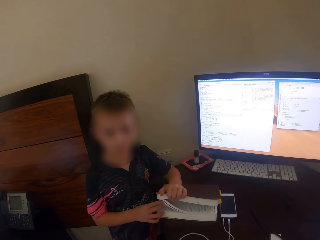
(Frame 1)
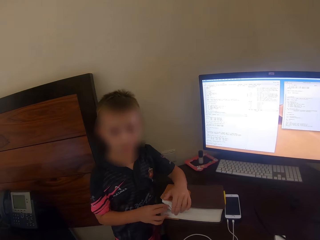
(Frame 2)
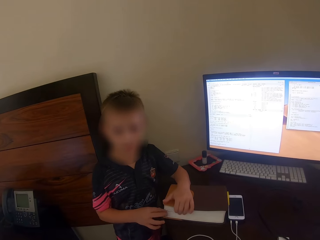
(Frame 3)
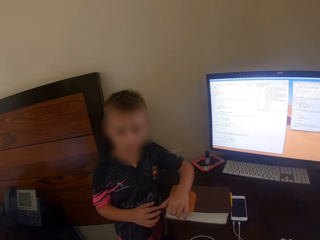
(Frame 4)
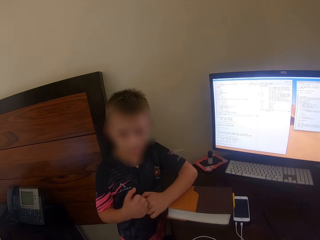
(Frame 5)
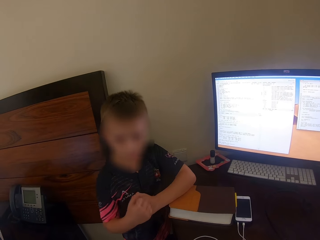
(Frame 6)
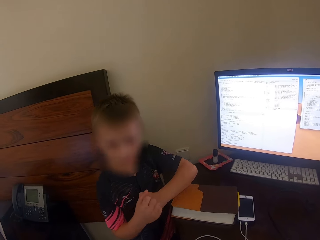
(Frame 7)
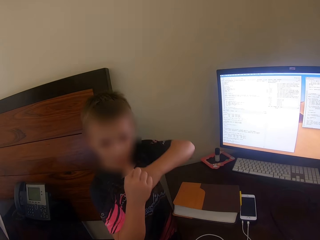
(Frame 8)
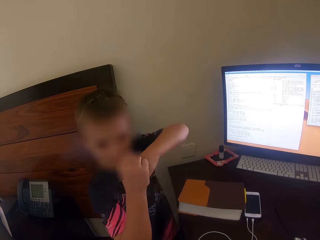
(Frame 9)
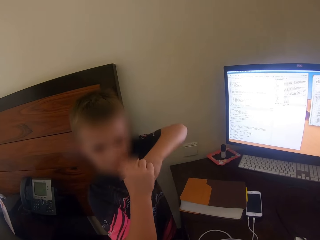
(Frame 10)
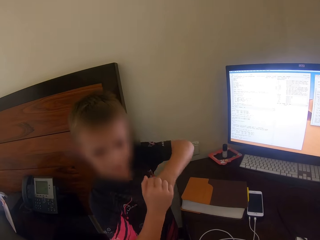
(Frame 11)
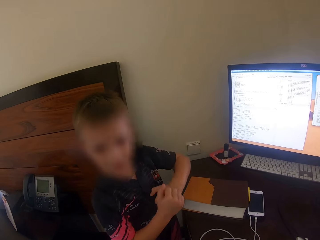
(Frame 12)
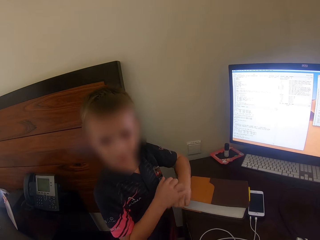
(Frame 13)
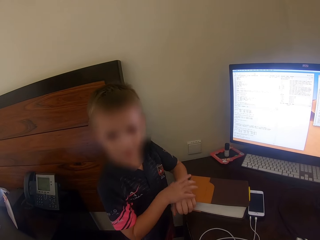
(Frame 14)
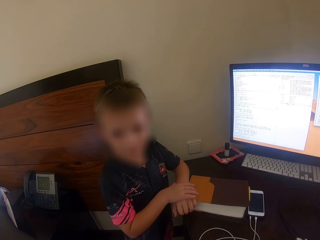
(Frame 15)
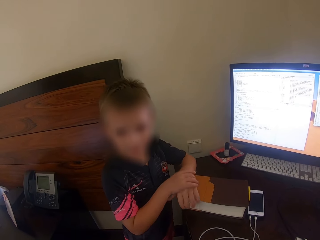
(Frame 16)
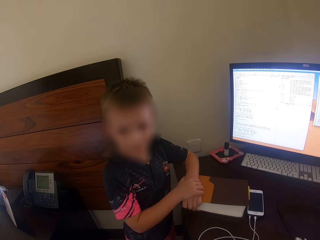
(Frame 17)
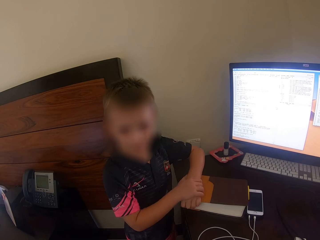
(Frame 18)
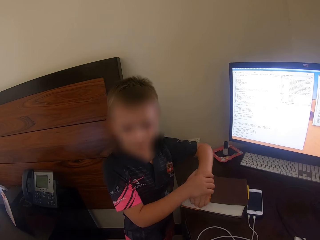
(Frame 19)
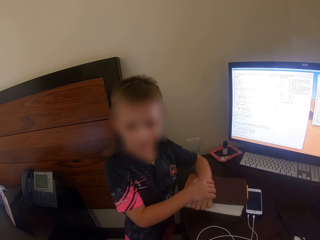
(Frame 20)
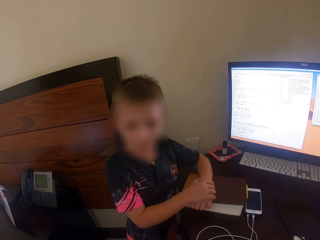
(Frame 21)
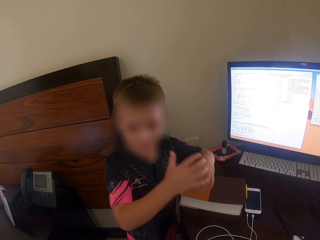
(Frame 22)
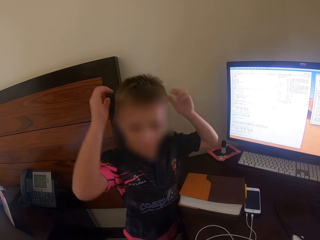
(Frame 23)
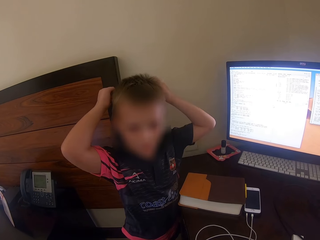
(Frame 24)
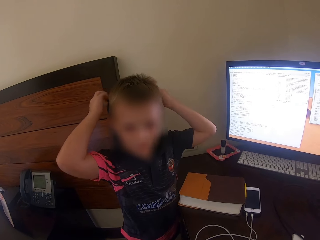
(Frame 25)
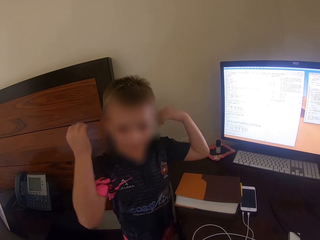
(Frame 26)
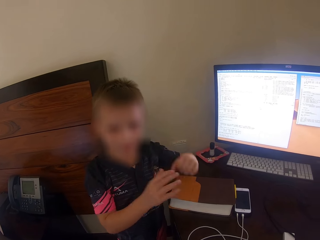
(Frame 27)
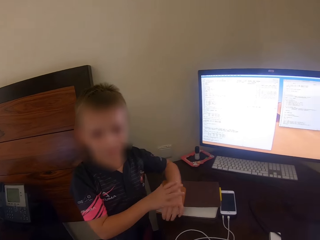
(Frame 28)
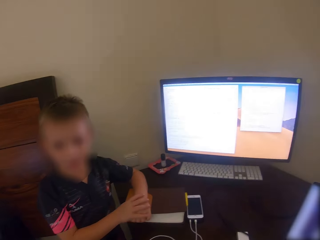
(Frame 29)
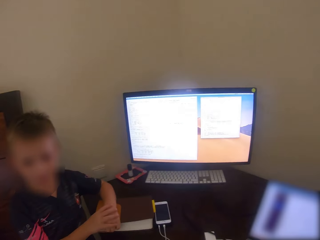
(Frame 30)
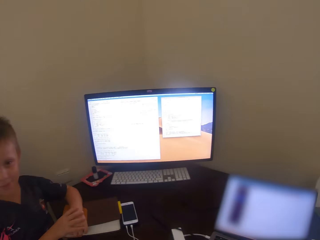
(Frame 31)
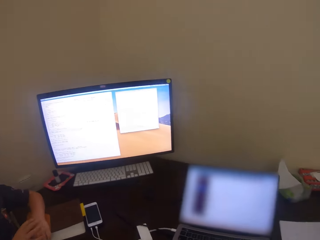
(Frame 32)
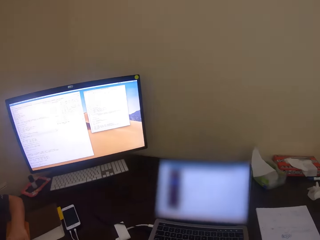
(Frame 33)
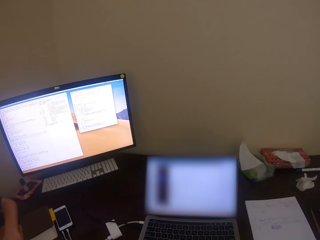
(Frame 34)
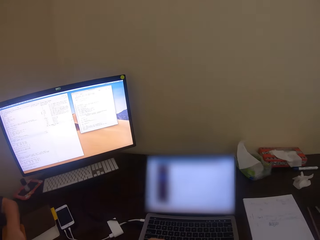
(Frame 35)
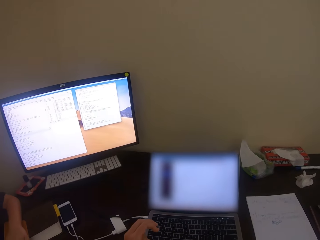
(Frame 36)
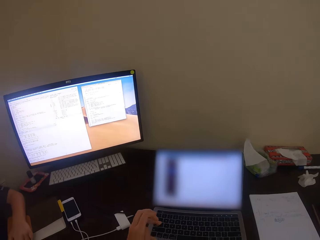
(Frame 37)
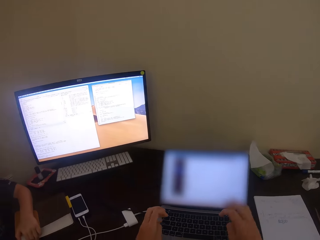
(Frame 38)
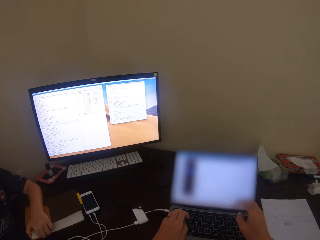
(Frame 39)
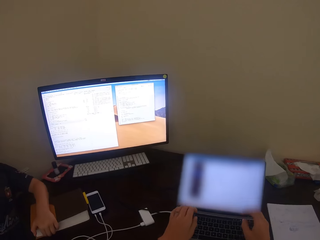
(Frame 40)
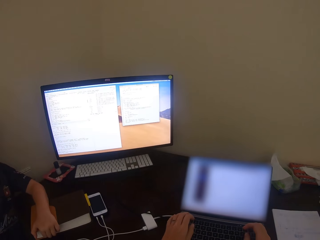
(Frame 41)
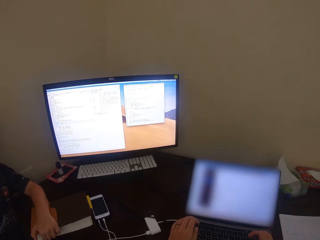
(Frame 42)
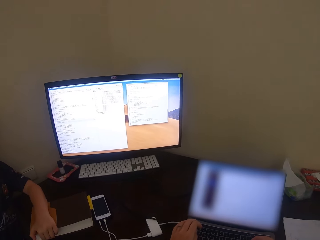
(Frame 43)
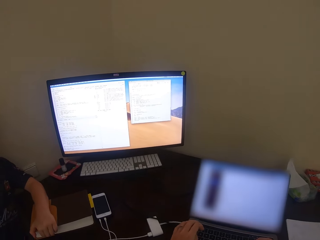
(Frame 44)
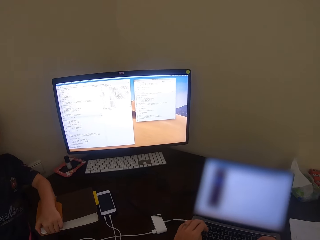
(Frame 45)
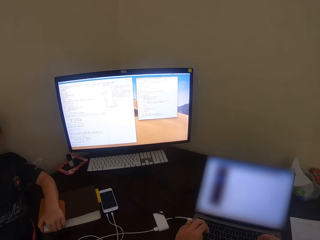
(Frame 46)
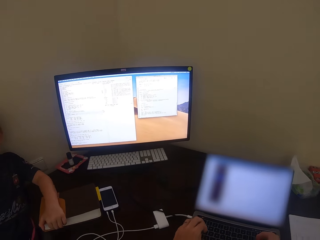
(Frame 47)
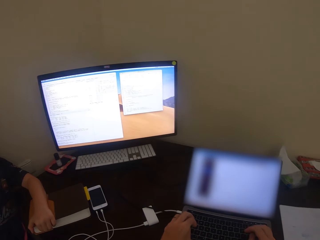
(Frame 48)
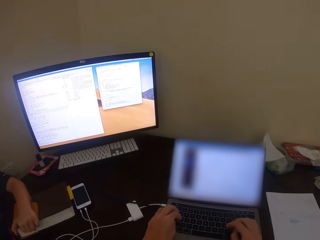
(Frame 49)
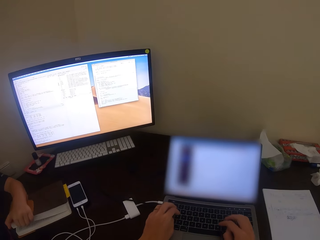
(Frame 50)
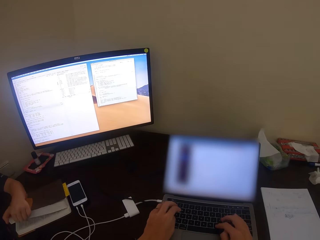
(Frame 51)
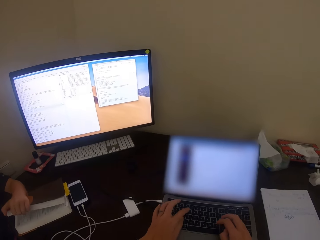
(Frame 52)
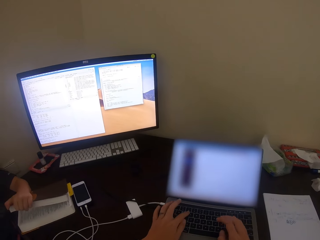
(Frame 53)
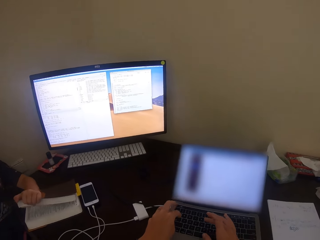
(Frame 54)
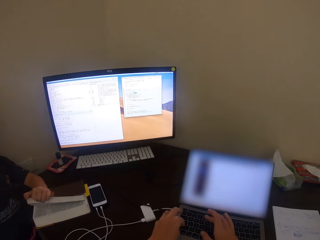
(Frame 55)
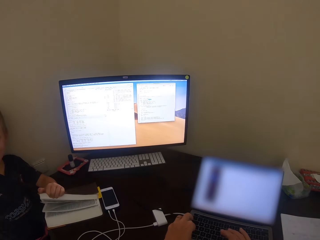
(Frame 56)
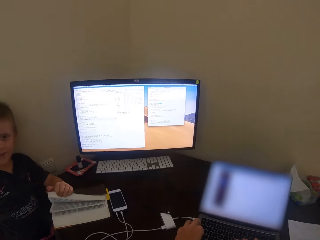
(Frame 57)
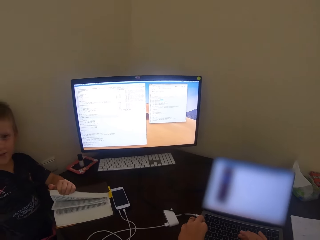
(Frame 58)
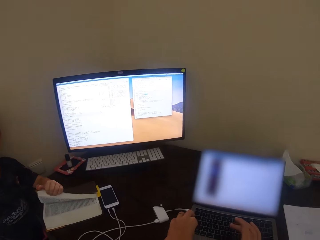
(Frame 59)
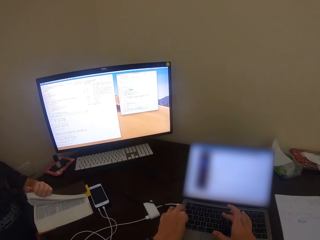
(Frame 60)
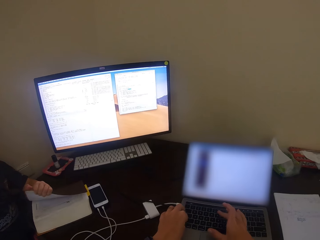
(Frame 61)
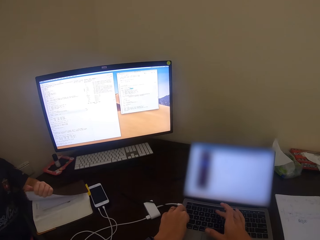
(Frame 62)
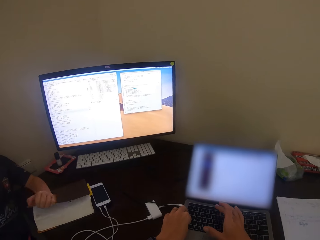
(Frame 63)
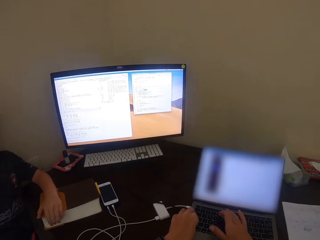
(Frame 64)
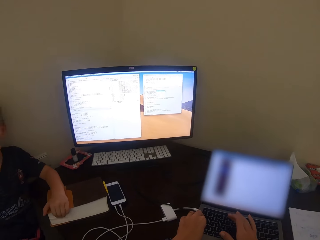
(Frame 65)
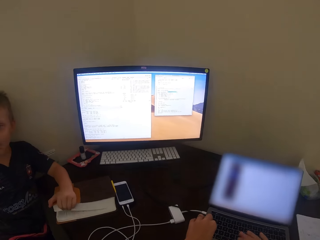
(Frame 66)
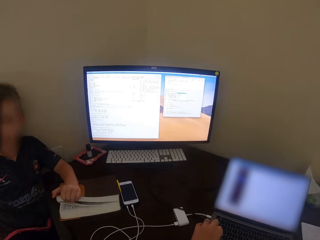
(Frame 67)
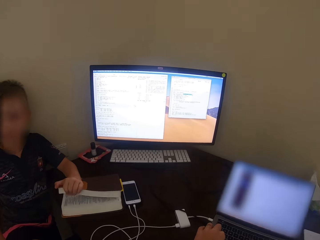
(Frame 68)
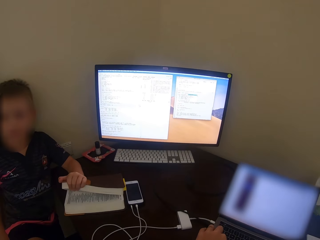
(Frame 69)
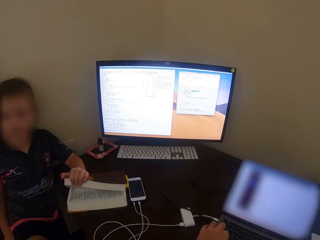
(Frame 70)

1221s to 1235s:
The man touches the book, moves the hands, lifts the hands and drops the hands. The camera wearer talks. They touch the laptop. The man touches the book. The camera wearer types on the laptop keyboard.

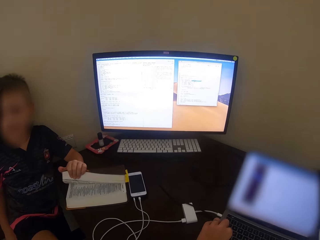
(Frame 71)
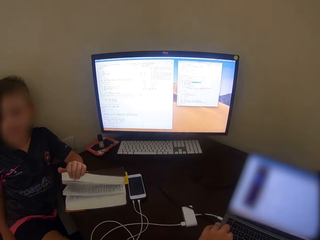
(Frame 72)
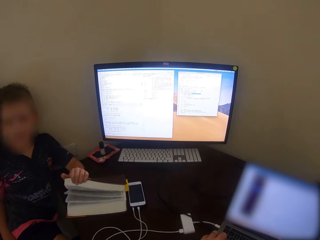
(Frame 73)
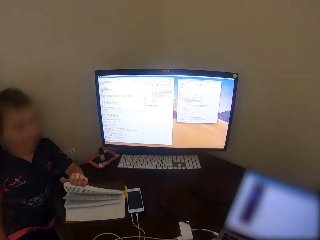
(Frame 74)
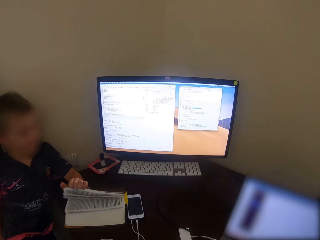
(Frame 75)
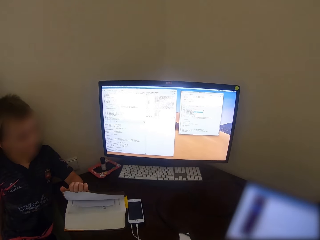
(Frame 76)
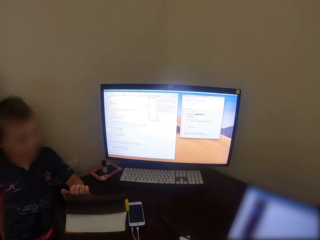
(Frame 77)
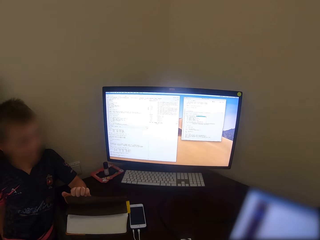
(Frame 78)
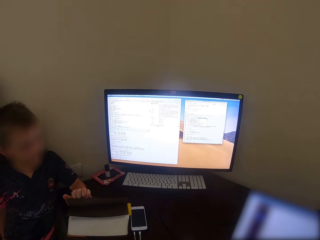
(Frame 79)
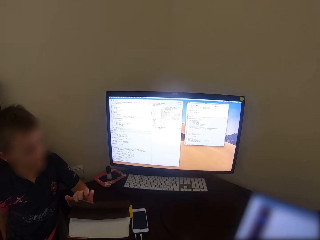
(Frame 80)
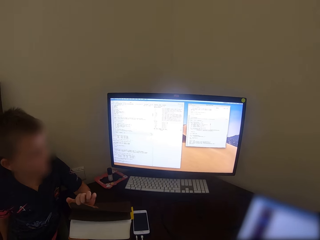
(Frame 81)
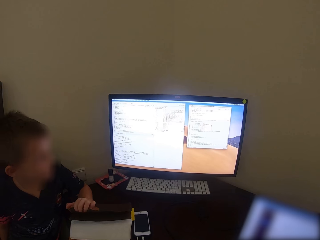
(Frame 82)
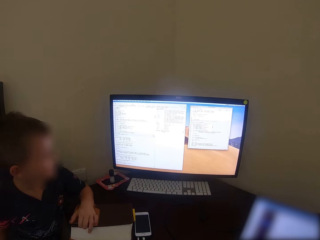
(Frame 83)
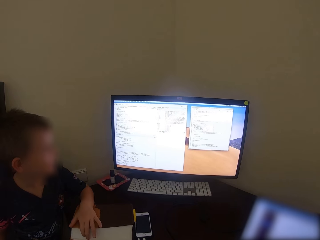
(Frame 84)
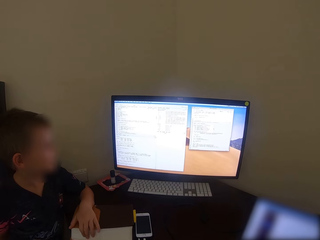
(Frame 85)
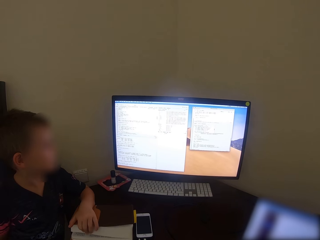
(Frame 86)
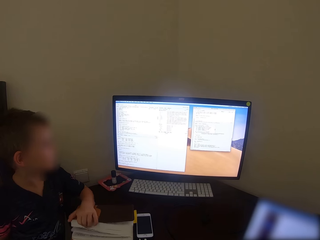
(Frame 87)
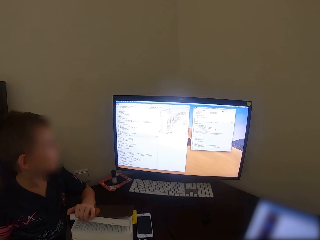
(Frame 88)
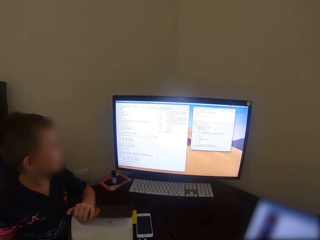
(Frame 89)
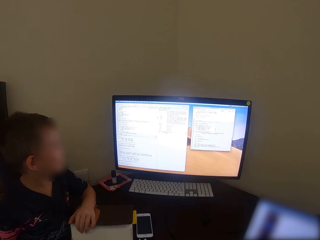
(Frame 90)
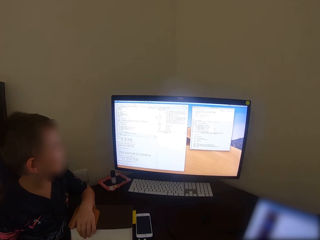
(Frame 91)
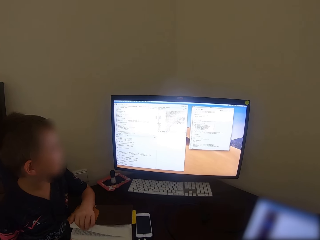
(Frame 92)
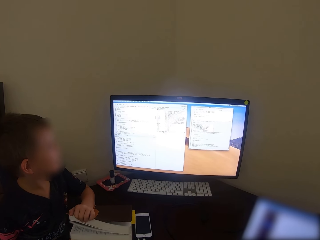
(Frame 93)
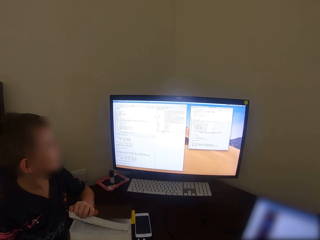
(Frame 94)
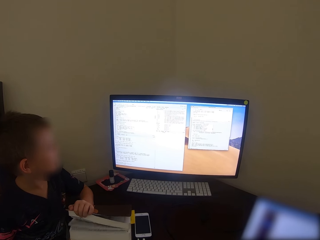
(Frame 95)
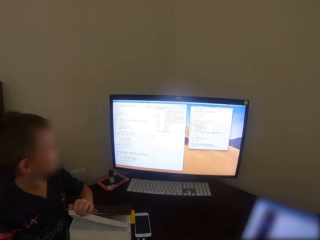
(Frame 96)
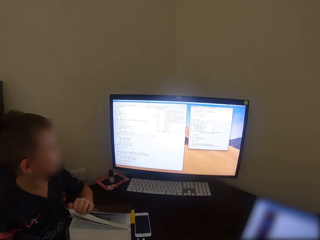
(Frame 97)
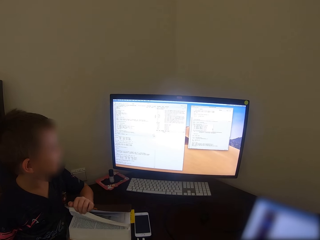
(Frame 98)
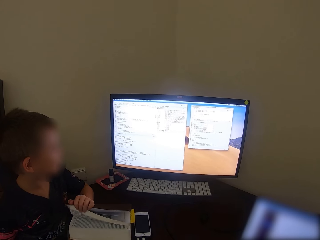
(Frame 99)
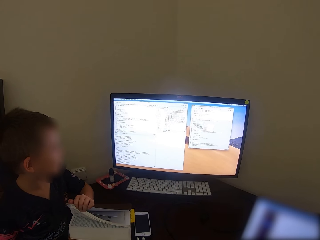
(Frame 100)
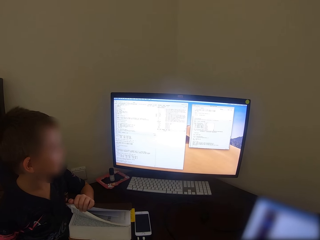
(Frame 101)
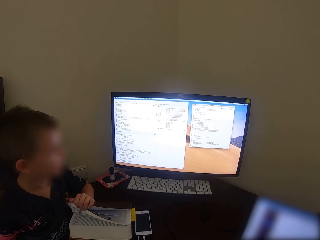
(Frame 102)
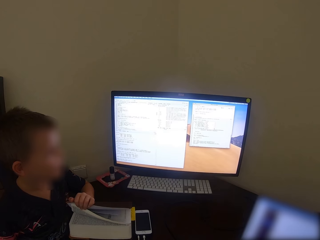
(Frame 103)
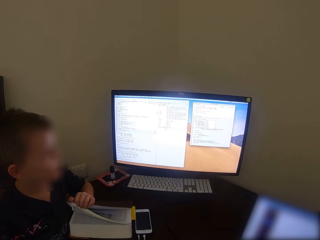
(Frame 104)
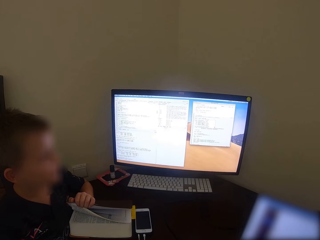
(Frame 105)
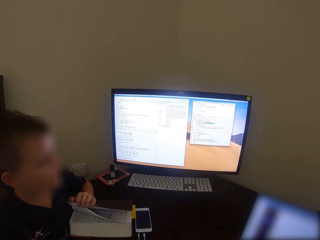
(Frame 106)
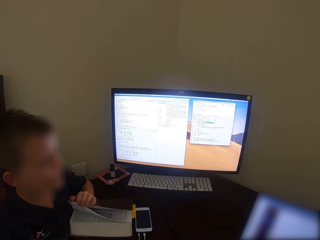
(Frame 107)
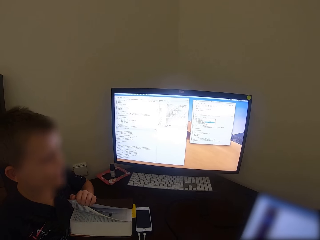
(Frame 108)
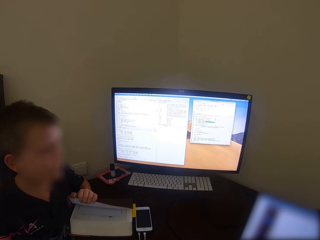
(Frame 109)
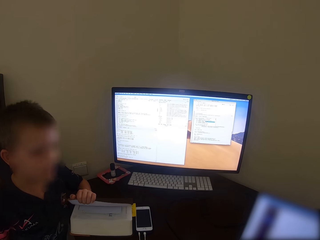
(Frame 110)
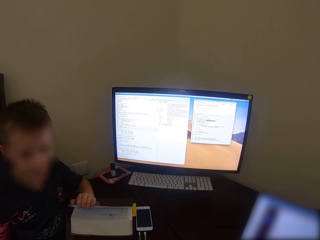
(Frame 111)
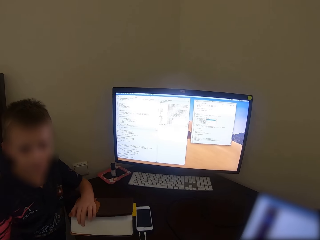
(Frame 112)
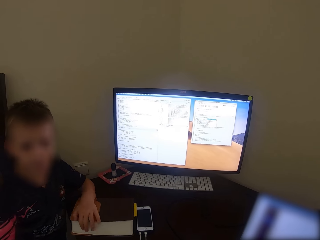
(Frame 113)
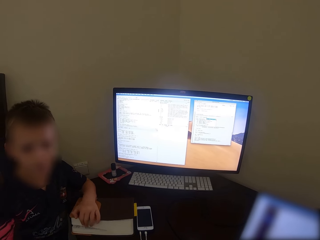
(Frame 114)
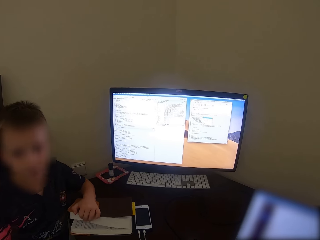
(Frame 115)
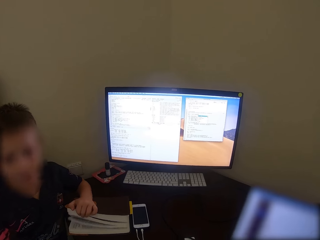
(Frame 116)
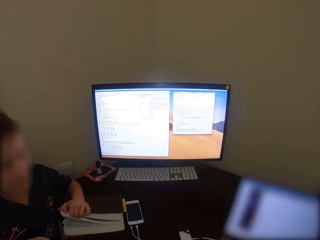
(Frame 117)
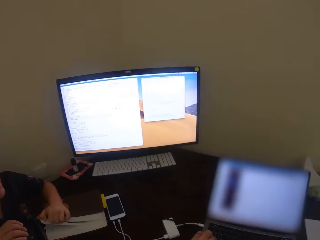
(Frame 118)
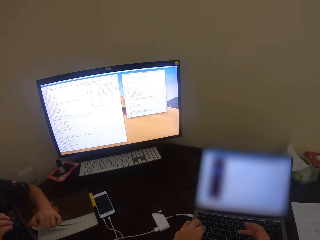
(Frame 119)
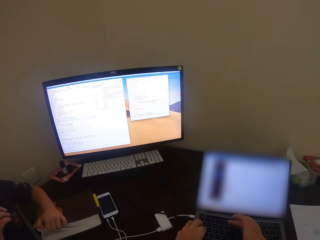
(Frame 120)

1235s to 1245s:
The man talks.
